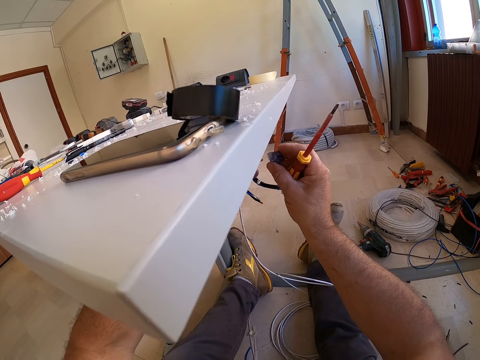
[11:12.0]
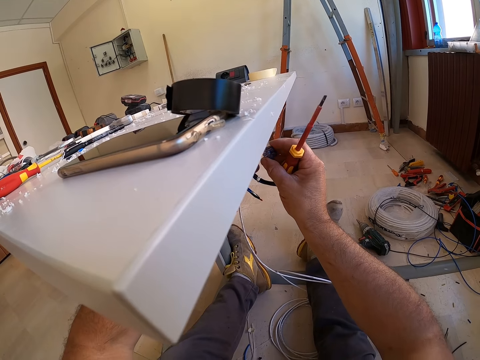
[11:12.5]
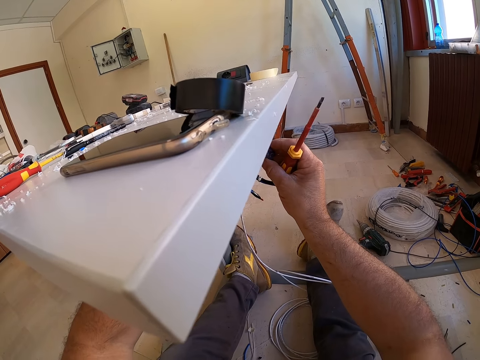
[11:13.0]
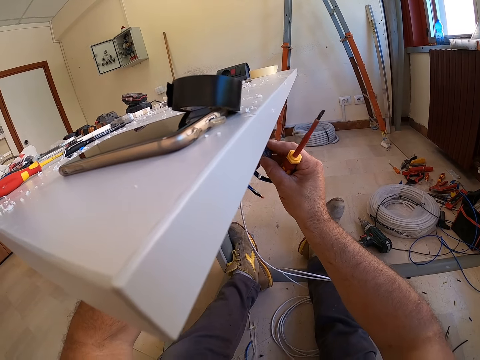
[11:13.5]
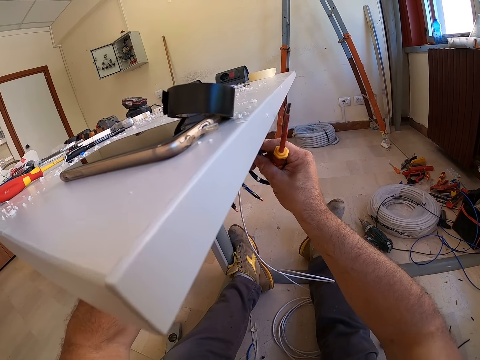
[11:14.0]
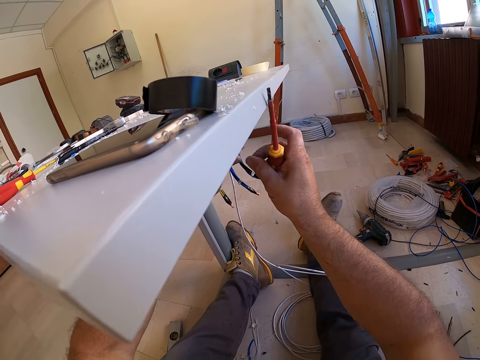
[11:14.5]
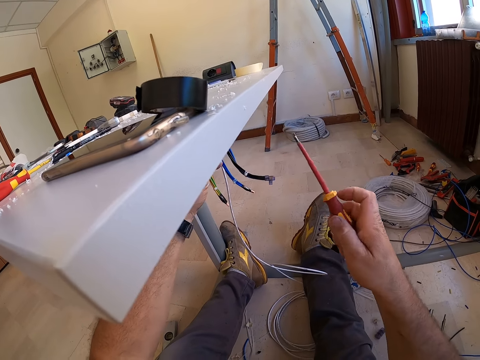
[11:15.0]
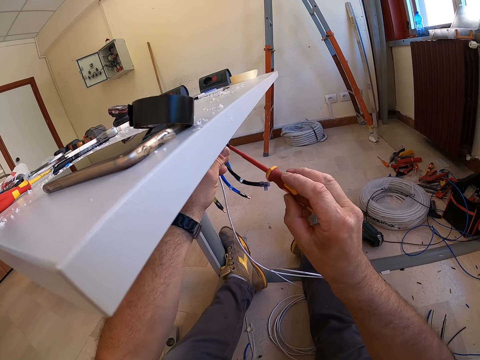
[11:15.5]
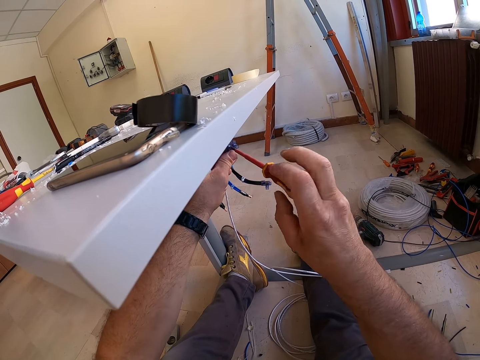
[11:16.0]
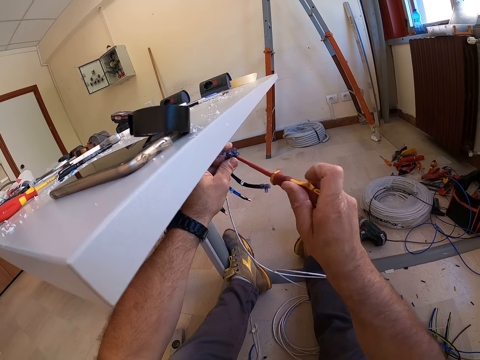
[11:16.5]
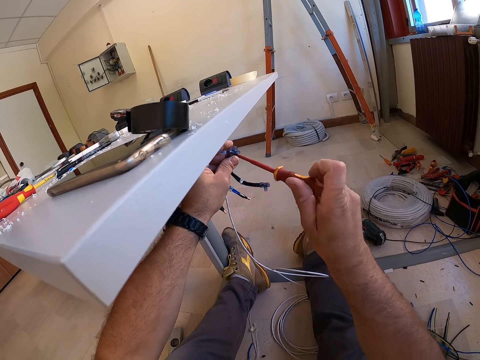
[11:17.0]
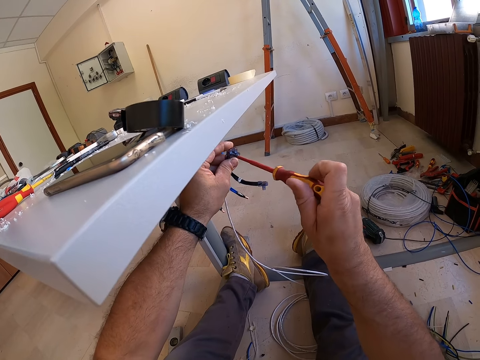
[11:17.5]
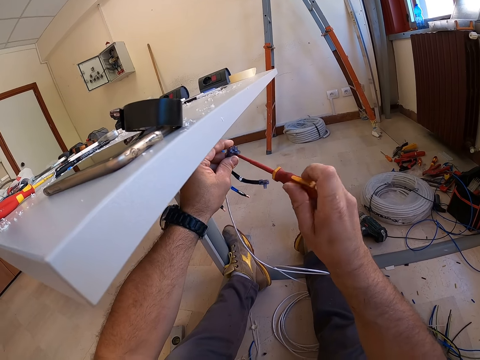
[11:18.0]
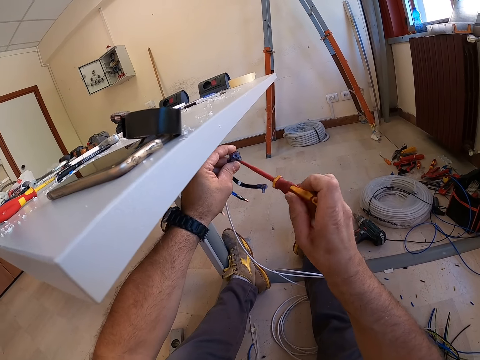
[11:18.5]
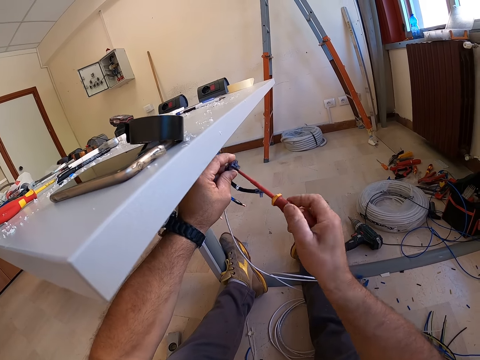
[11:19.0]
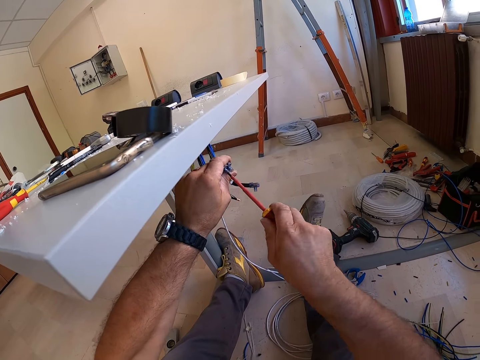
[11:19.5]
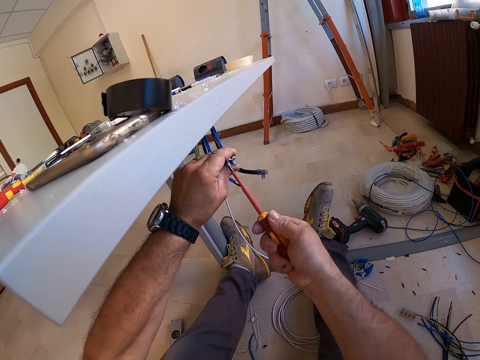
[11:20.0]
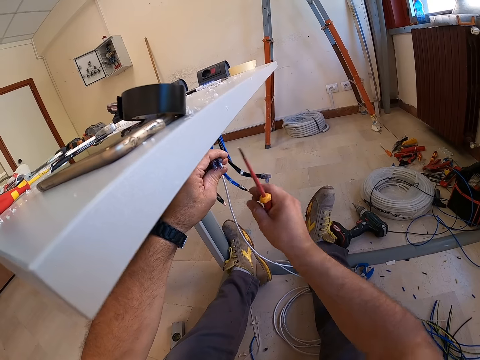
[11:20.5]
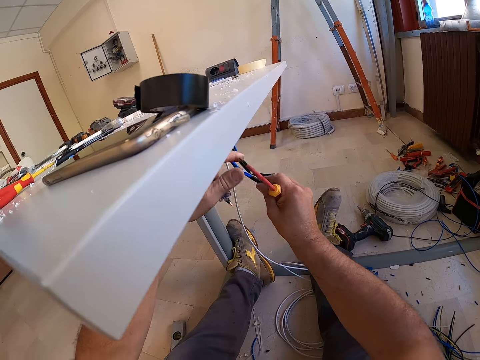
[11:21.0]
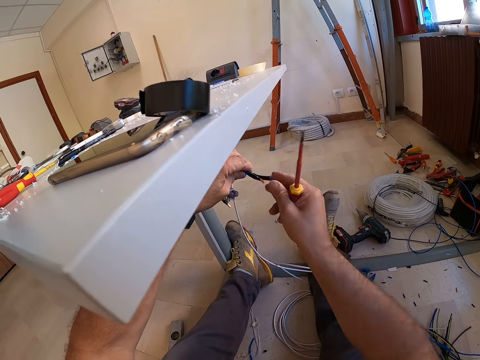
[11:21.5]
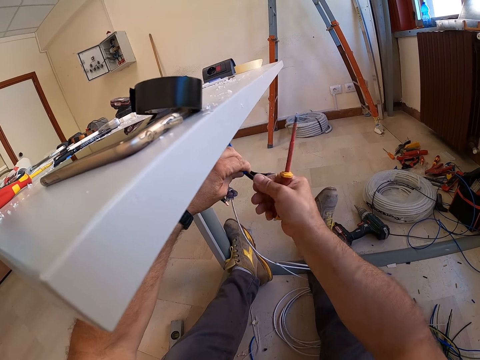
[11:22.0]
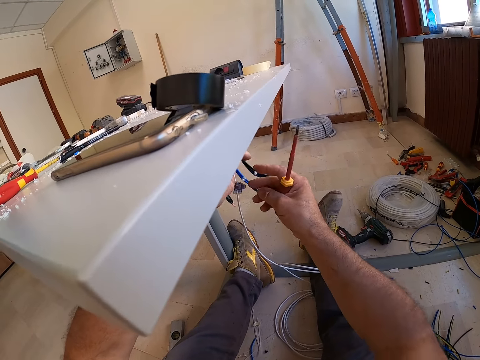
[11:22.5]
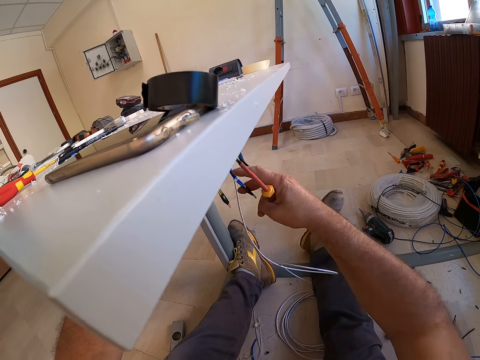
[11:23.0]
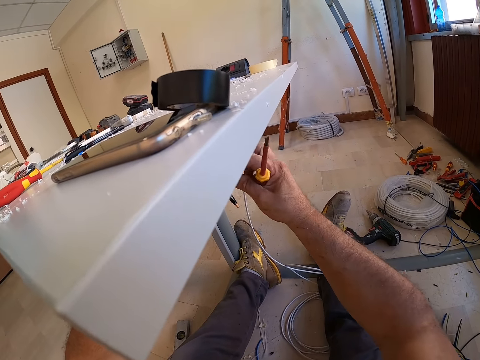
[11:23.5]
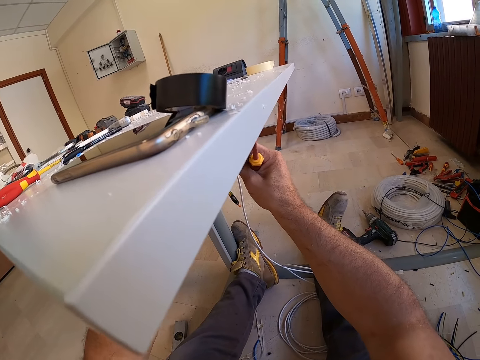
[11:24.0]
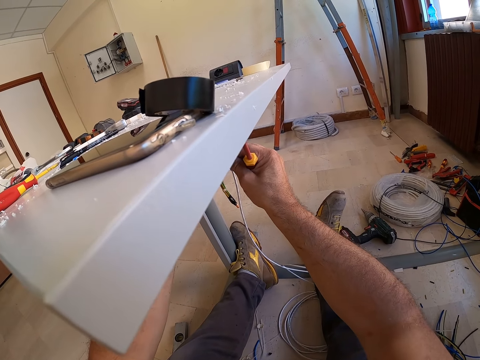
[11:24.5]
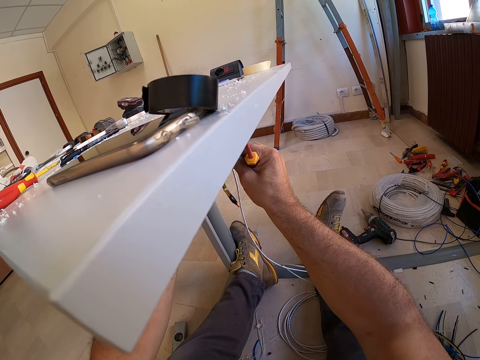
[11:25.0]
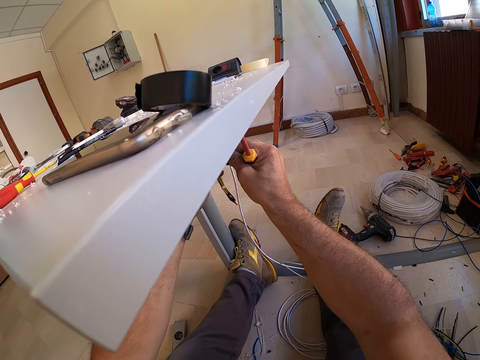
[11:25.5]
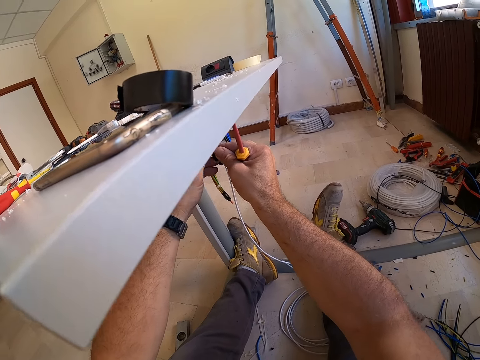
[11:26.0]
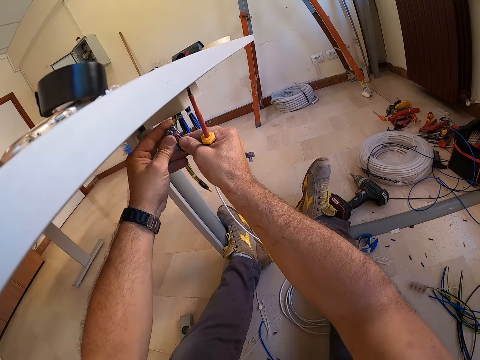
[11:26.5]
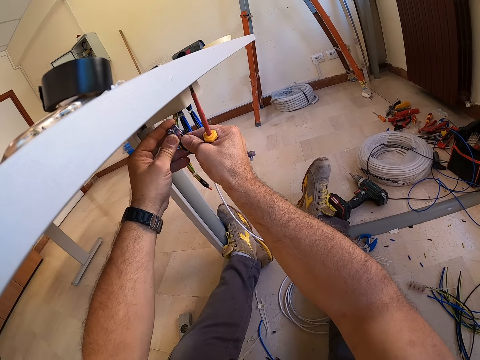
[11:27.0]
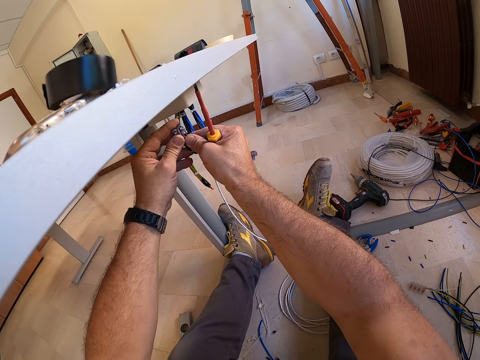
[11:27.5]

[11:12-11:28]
The camera wearer fixes the cable clips on the cables under the table. He screws the cable clips on the cable with the screwdriver. He holds the wire. He twists the cables under the table with his hands. He folds the wire. He fixes another cable in the cable clip.

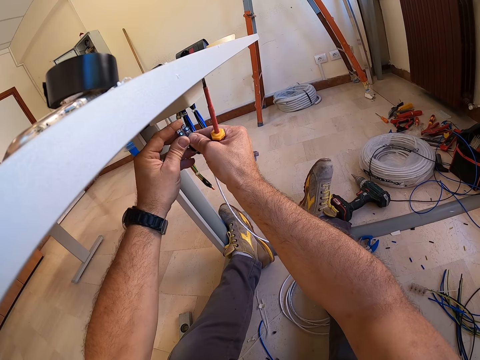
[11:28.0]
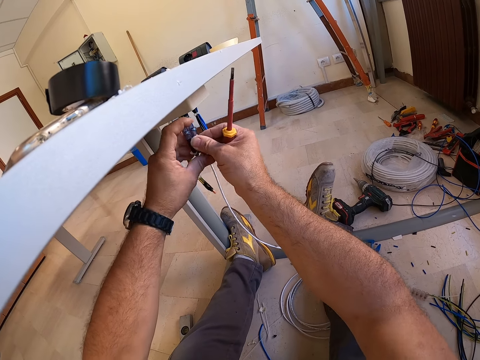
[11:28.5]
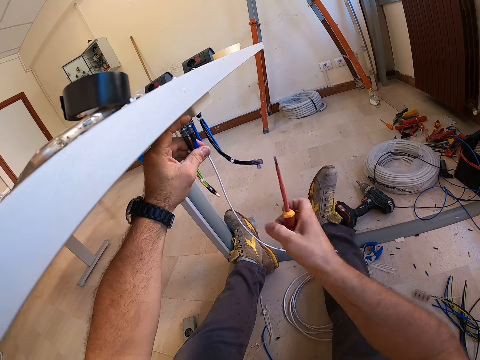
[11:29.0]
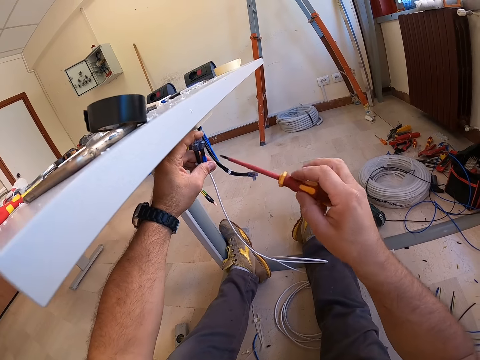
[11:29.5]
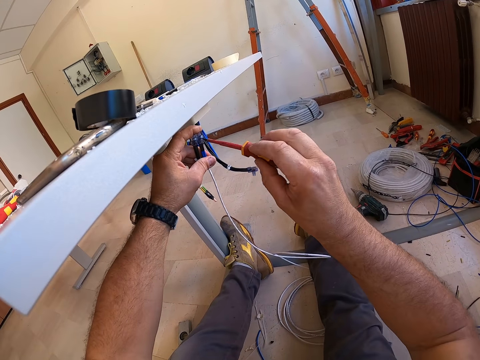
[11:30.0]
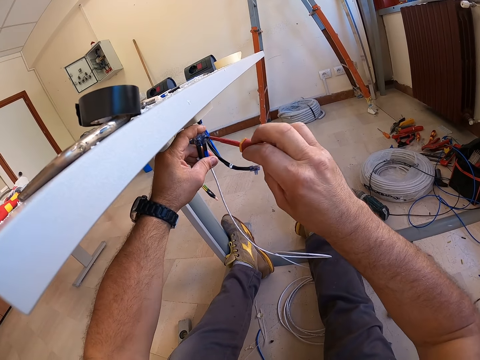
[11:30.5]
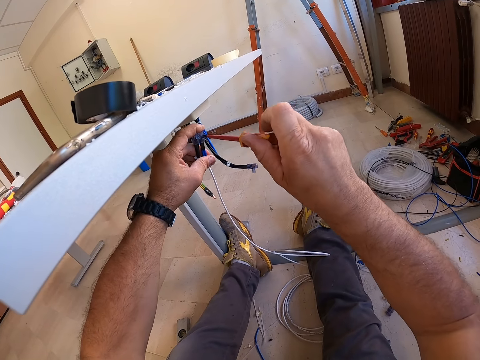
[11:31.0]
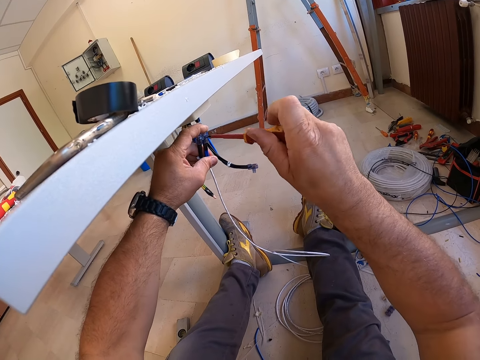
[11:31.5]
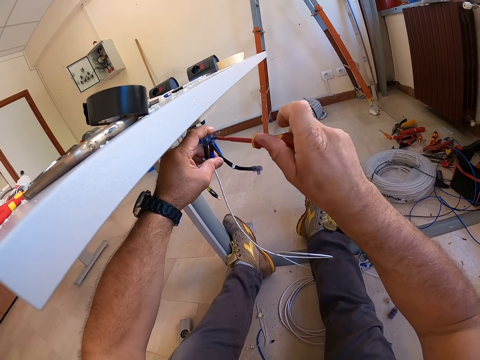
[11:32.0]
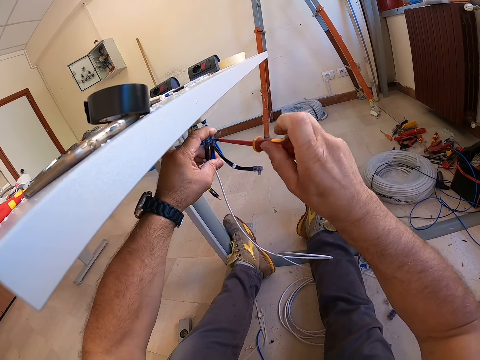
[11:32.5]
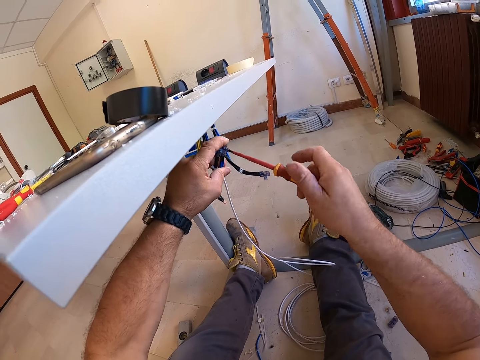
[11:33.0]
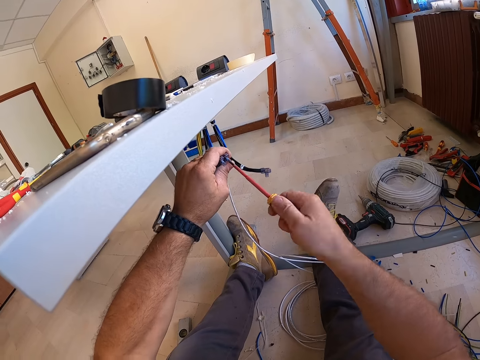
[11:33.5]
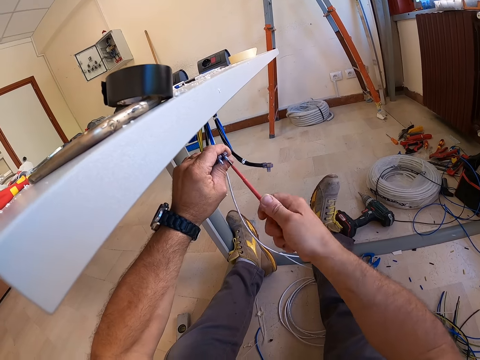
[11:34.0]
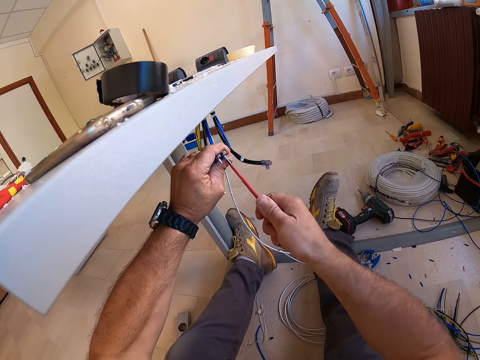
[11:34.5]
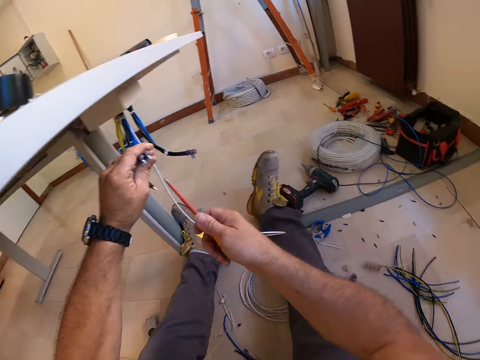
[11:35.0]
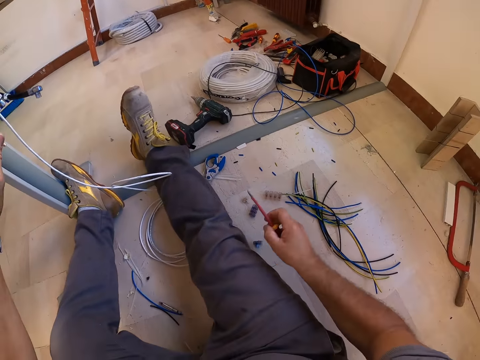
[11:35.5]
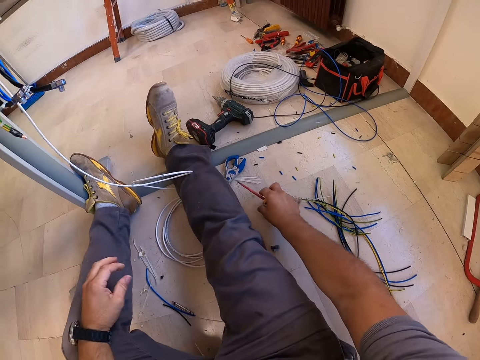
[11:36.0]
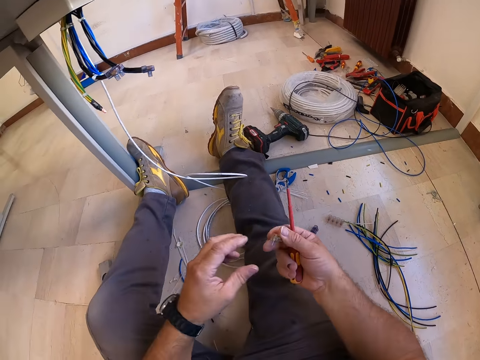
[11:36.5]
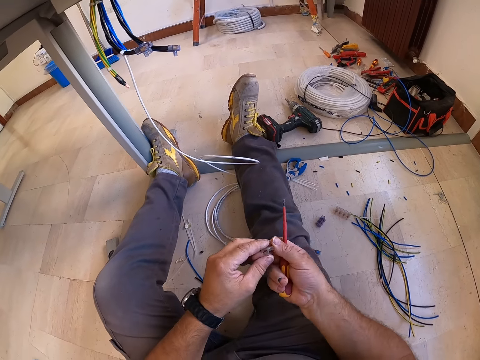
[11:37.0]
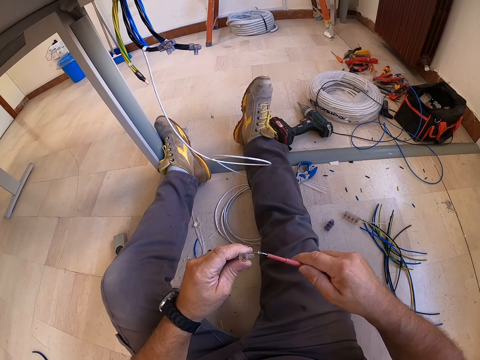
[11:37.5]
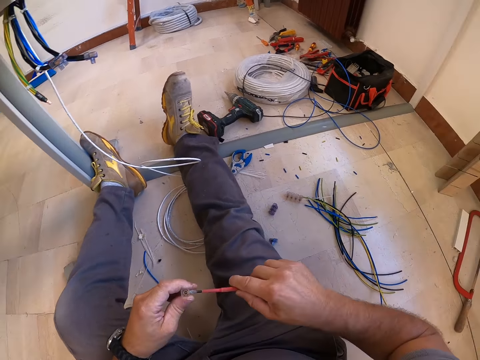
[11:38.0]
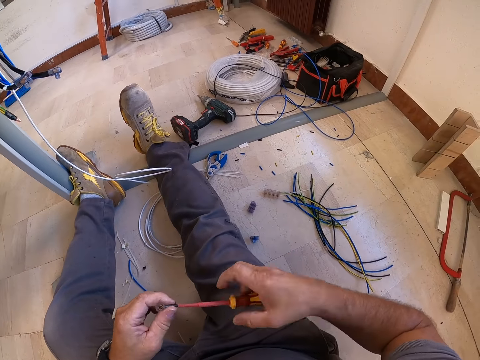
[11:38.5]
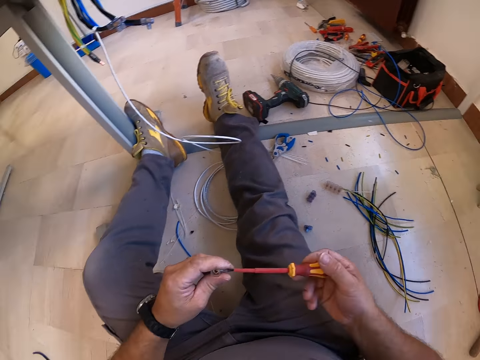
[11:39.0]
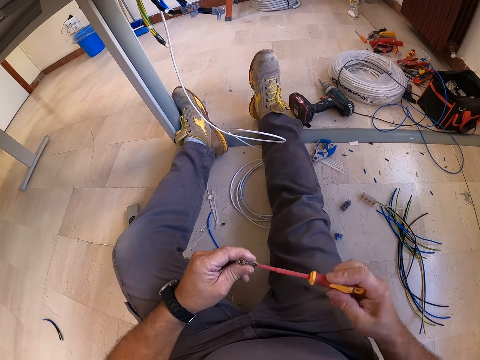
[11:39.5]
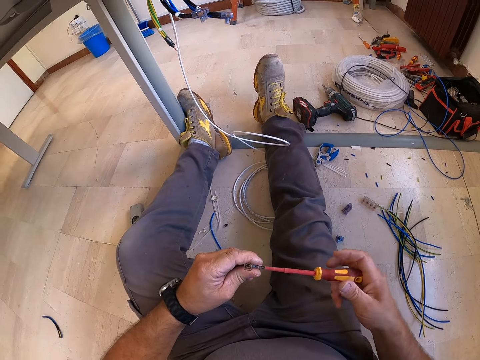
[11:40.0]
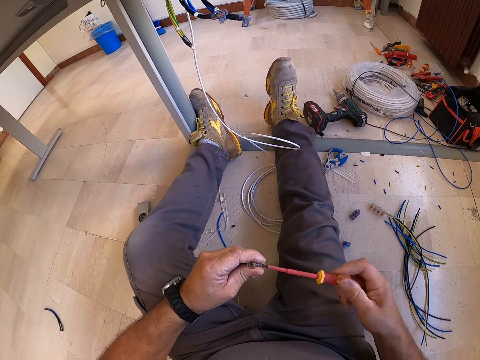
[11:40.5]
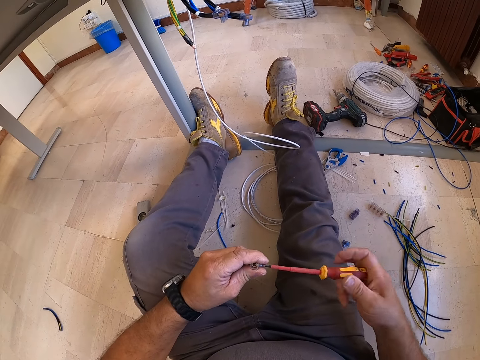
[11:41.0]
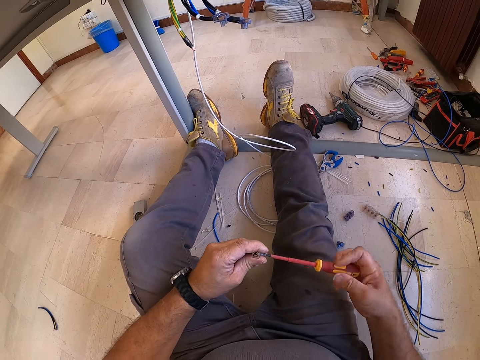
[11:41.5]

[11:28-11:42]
The camera wearer screws the cable clips on the cable with the screwdriver. They pick up another cable clip from the floor. They loosen the screw from the cable clip with the screwdriver.
